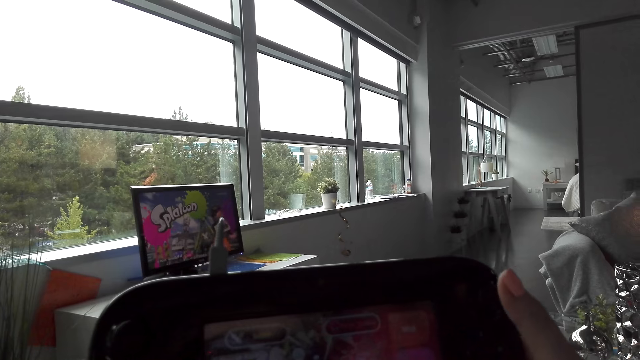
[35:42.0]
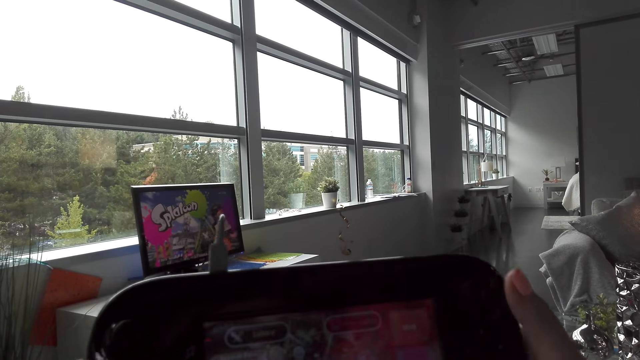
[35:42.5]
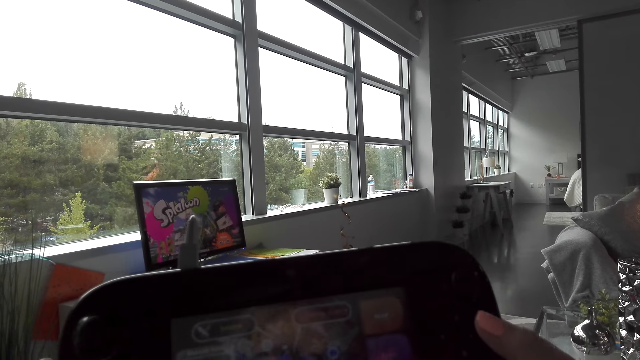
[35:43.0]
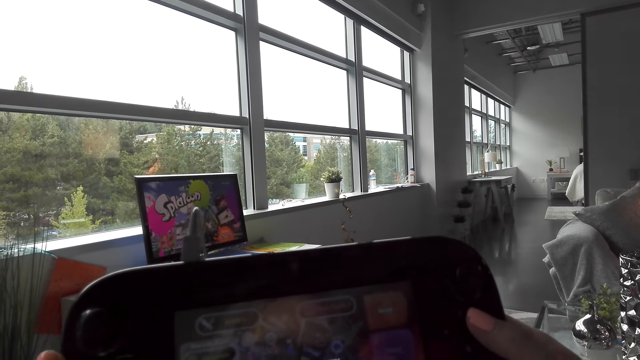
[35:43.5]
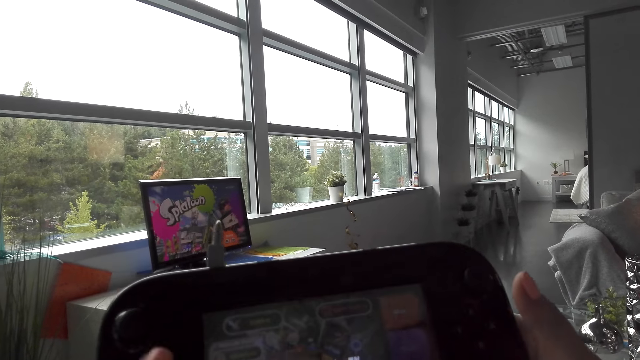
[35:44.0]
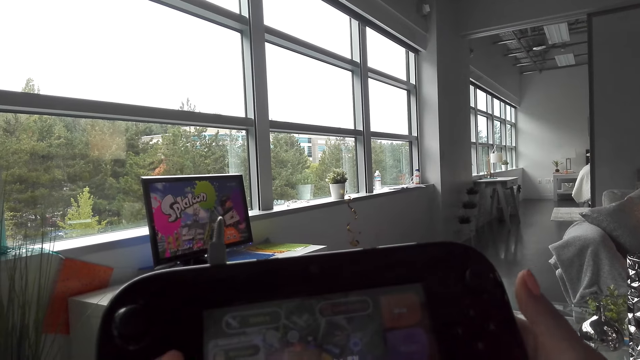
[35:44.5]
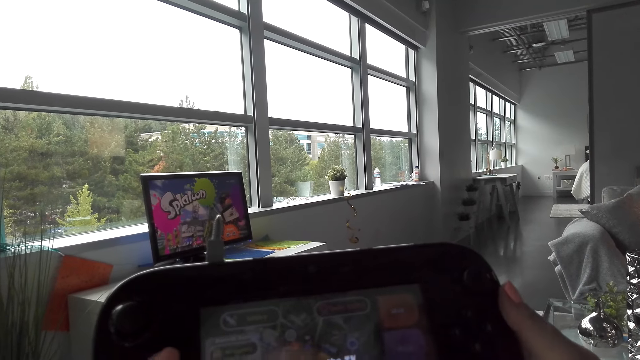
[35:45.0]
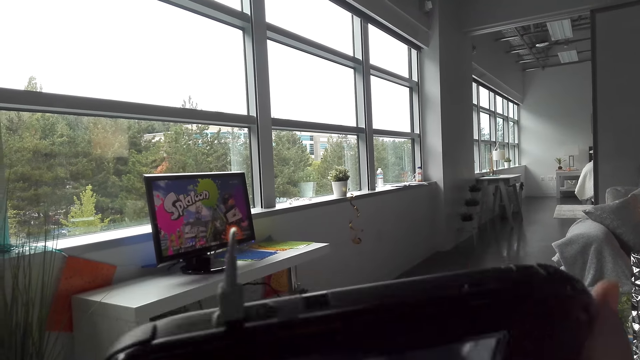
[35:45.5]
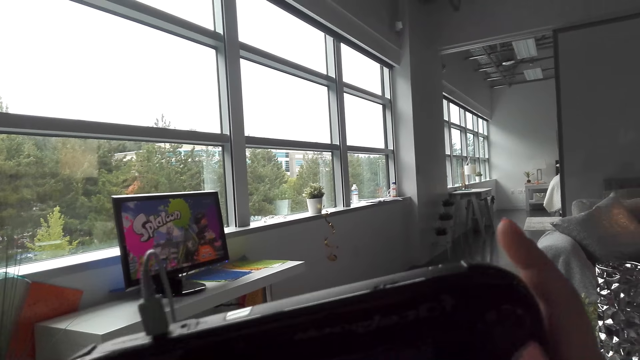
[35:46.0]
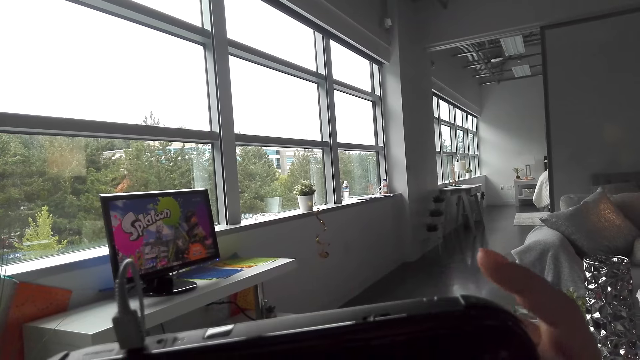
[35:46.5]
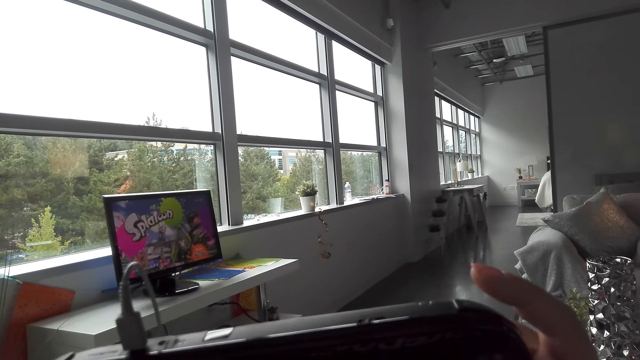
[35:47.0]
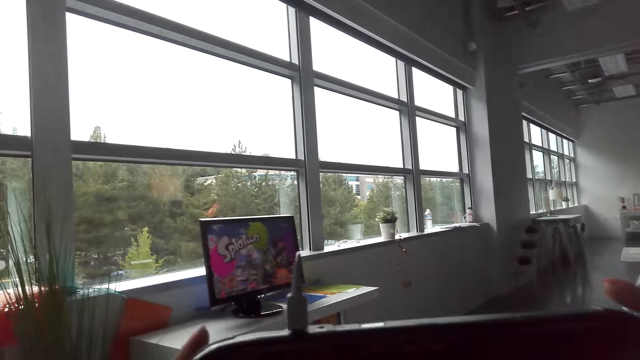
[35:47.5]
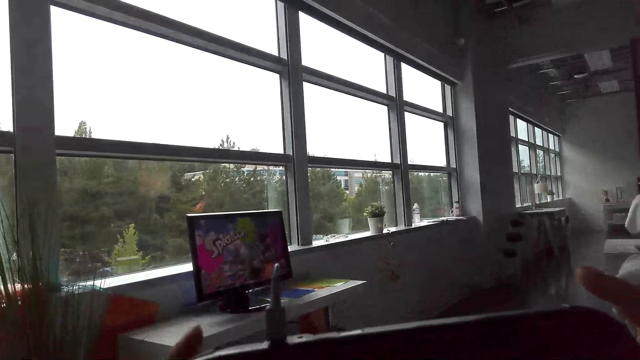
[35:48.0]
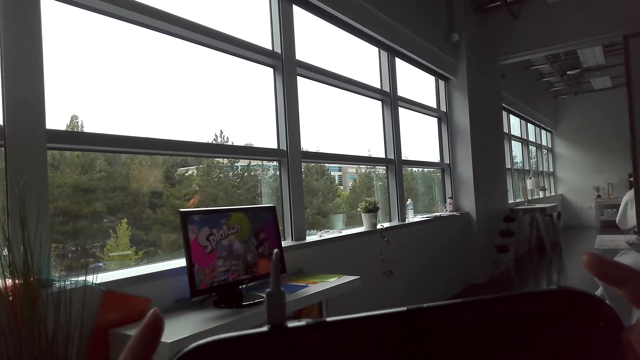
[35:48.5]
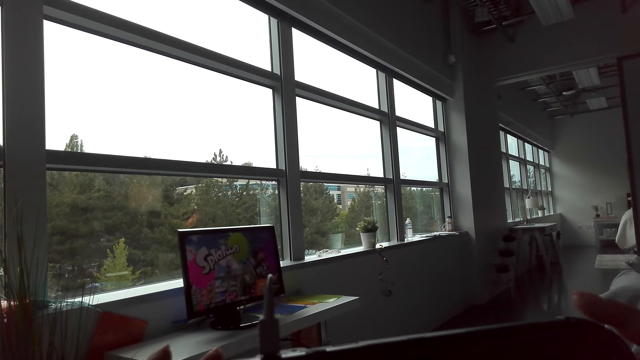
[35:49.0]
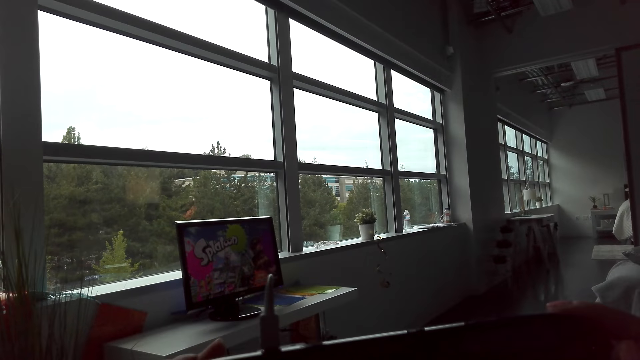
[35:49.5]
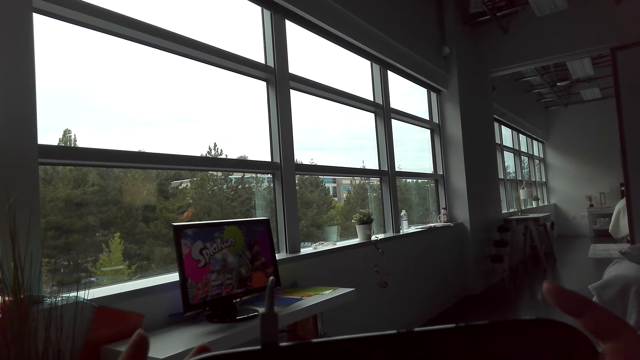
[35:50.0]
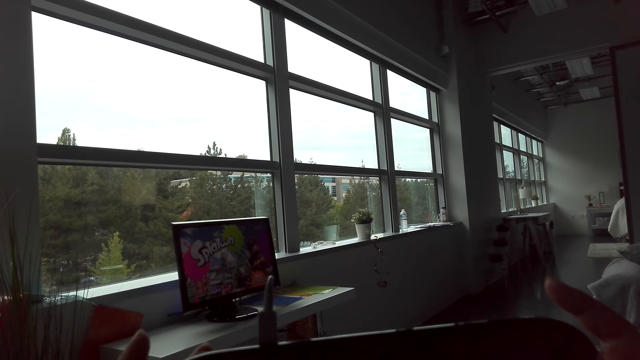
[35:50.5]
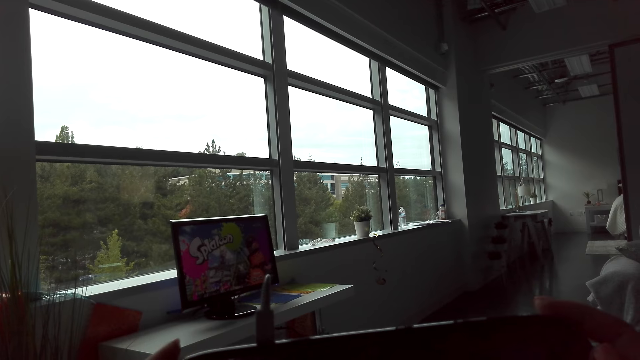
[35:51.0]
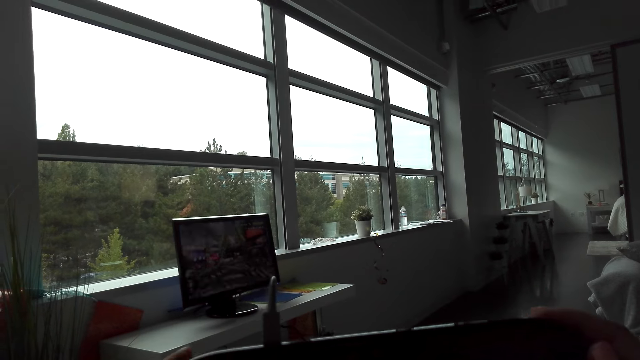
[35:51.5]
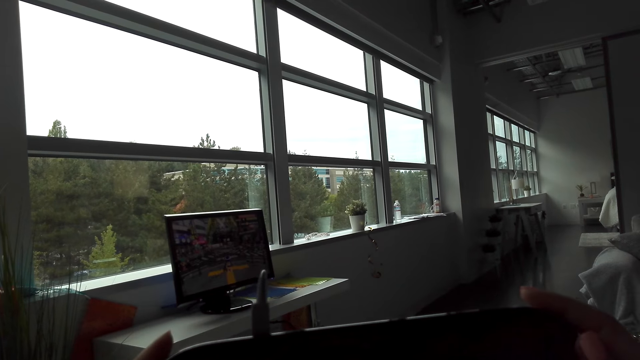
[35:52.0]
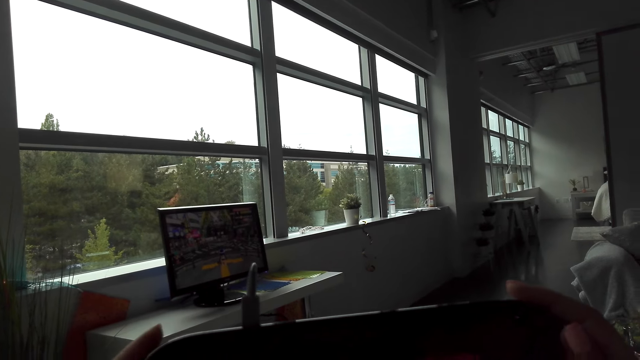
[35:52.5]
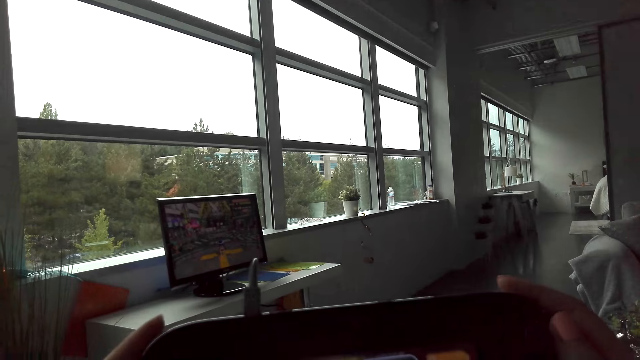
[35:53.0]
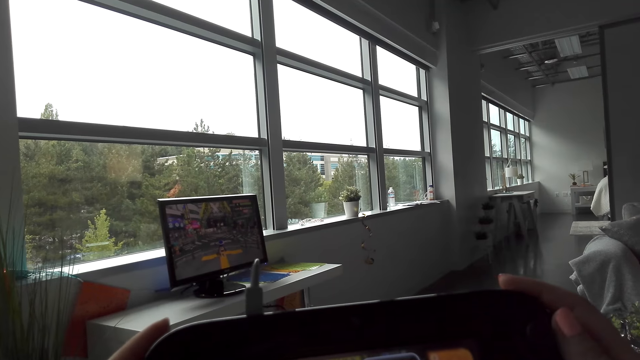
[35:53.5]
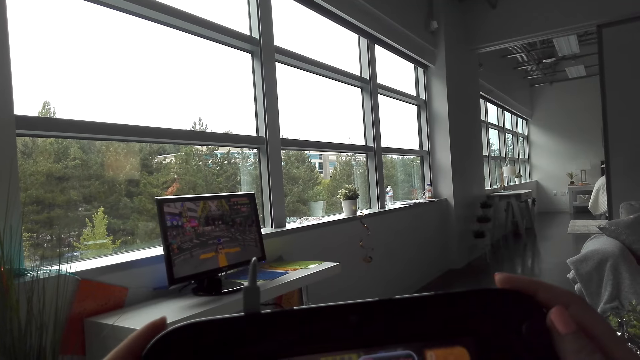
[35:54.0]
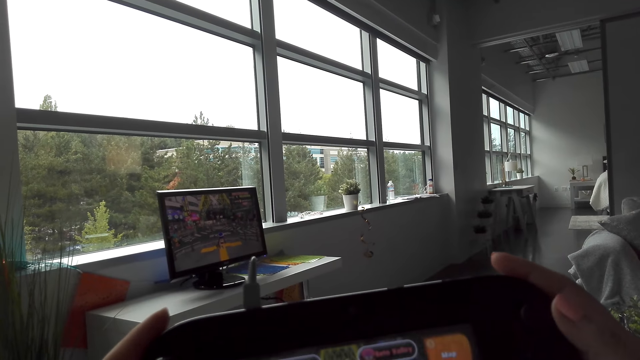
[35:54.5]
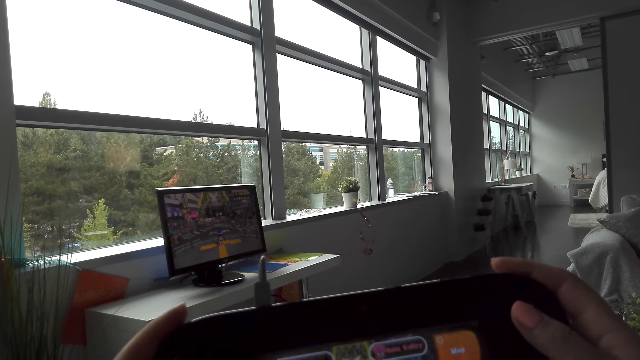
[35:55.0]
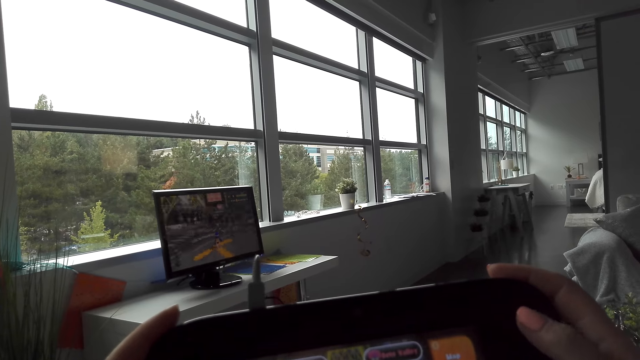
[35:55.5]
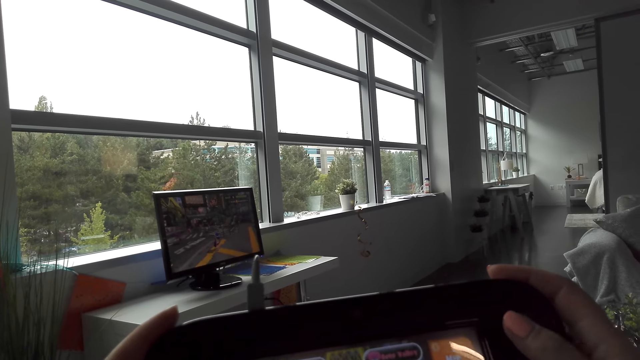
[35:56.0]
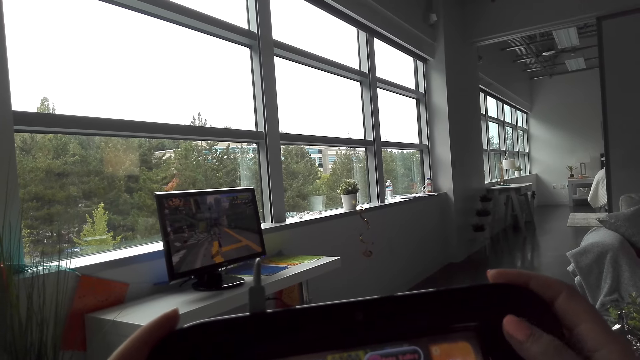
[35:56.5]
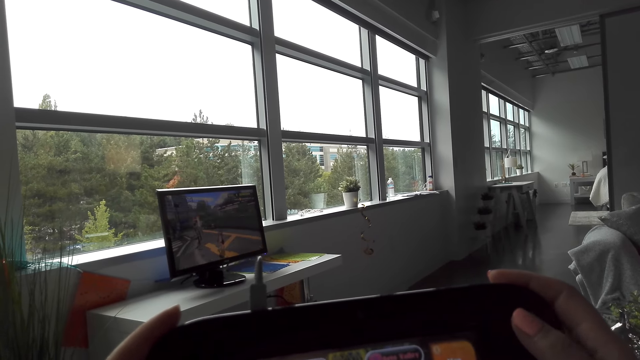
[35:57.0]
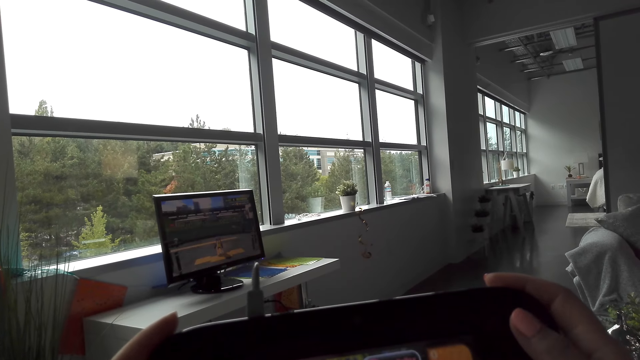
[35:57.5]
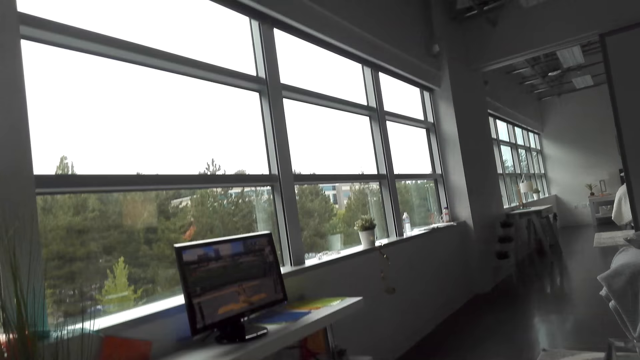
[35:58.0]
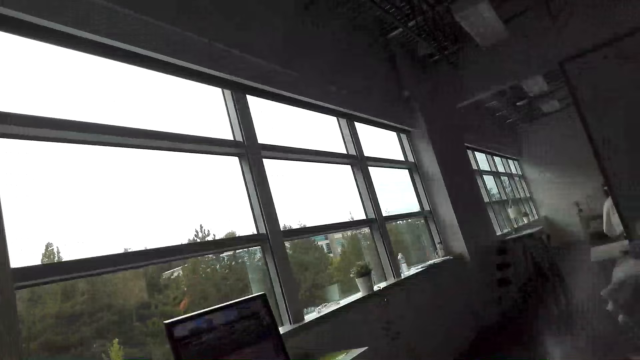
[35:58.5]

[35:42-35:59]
The camera wearer plays a game. They play the video game.

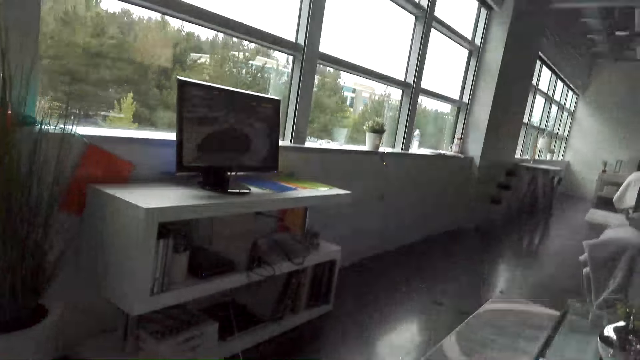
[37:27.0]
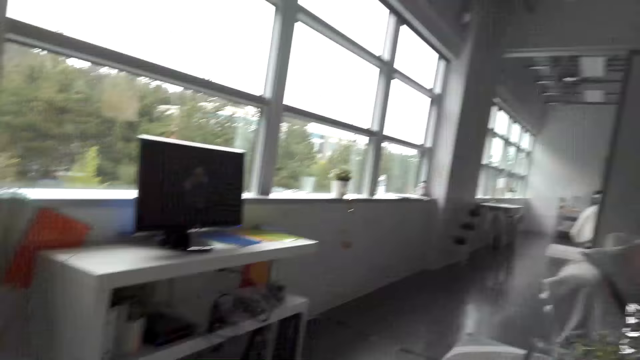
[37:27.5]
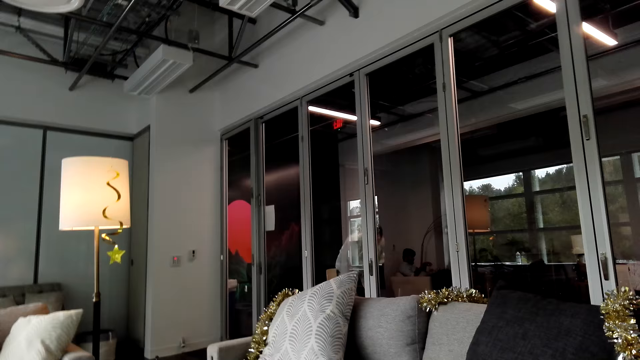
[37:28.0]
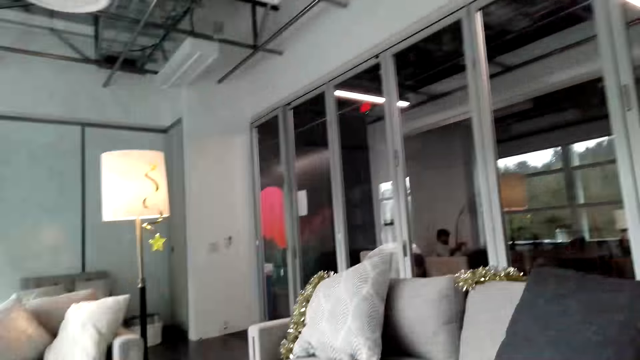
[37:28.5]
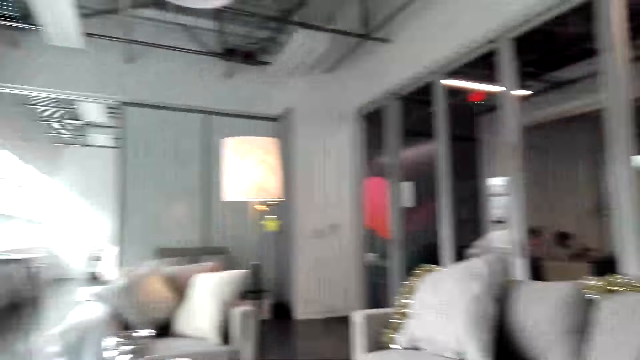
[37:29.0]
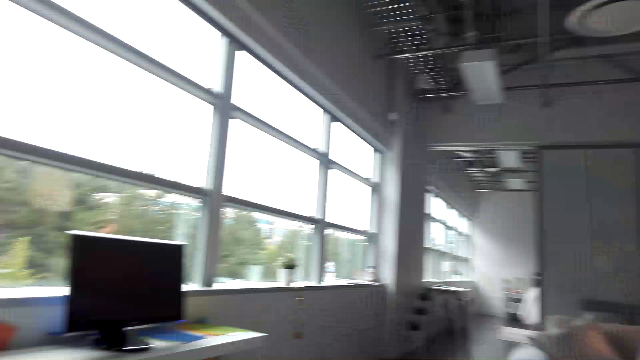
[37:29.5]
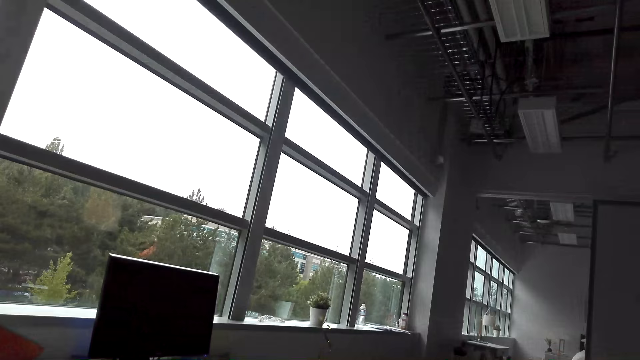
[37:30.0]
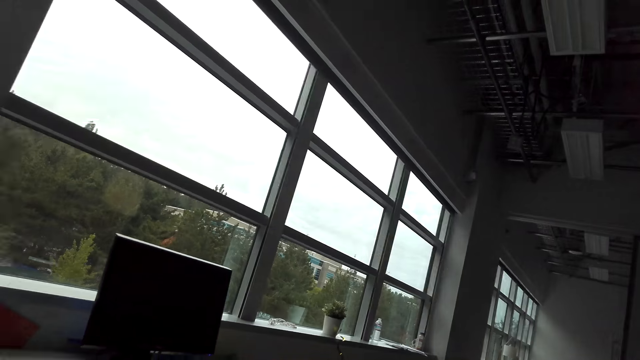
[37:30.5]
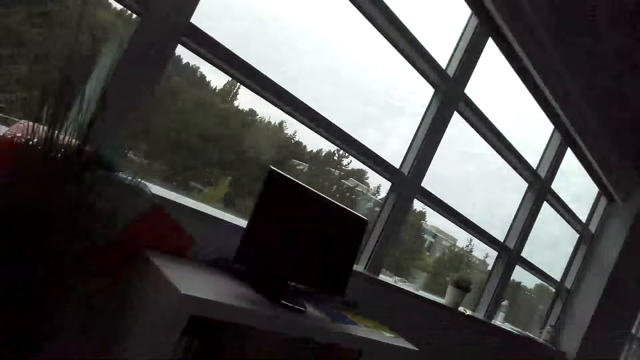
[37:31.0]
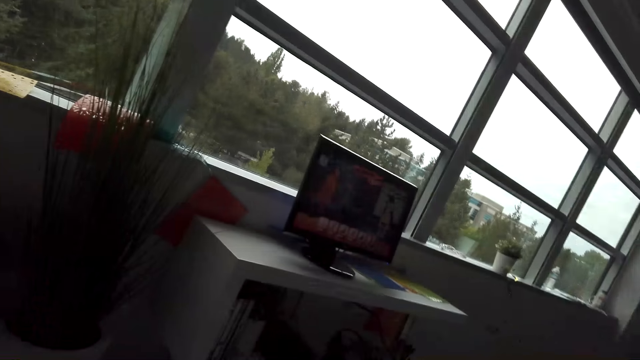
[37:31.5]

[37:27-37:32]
The camera wearer looks around the room.
